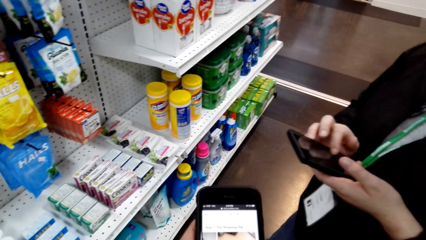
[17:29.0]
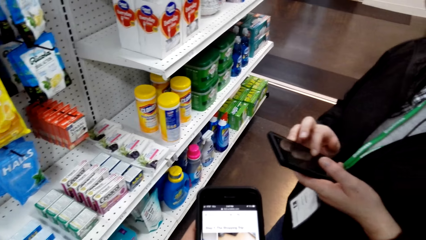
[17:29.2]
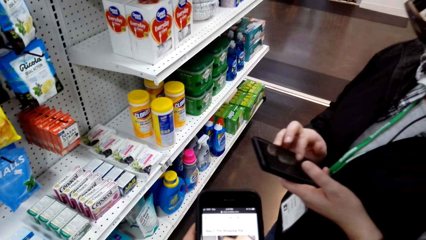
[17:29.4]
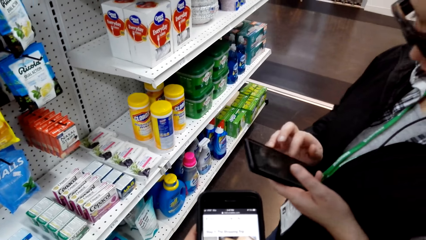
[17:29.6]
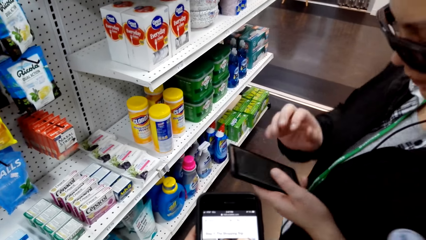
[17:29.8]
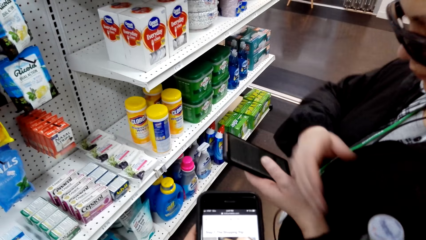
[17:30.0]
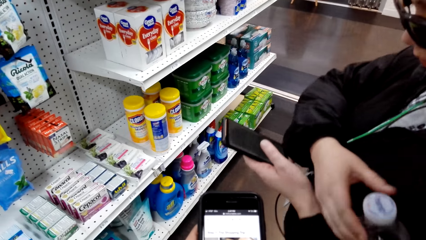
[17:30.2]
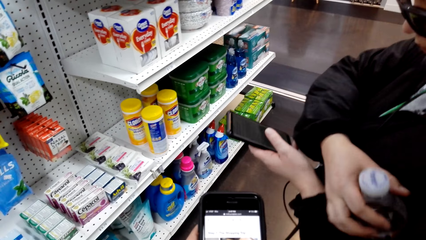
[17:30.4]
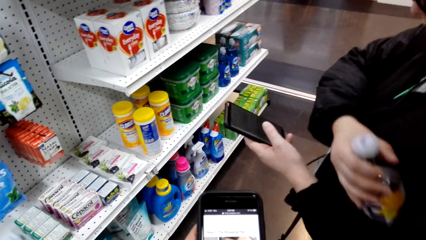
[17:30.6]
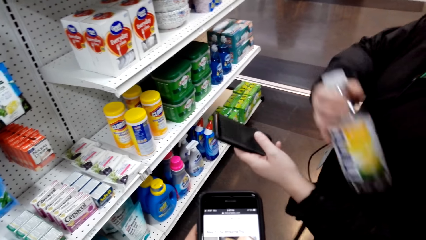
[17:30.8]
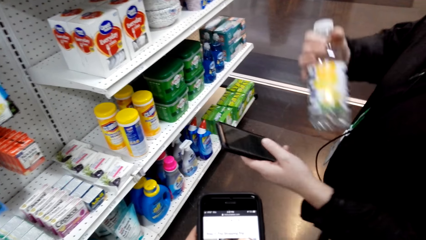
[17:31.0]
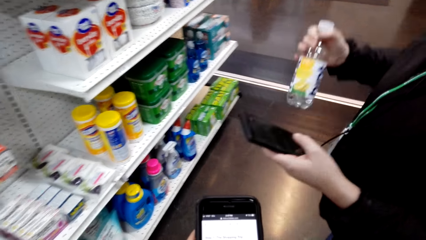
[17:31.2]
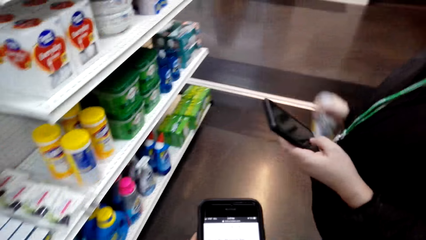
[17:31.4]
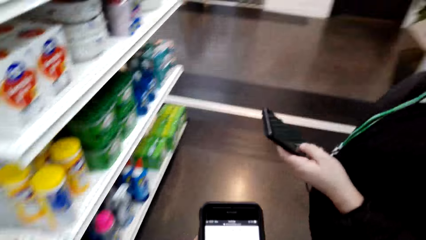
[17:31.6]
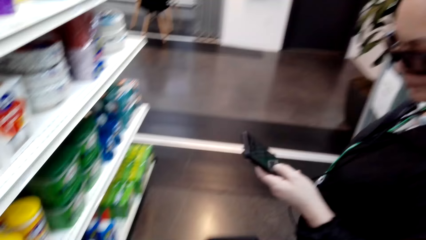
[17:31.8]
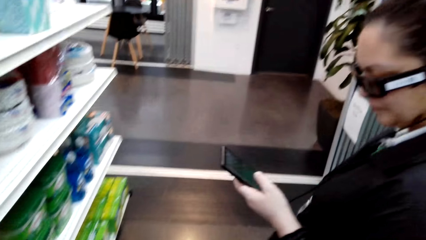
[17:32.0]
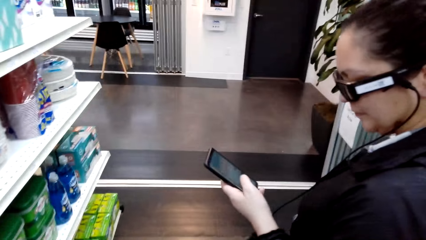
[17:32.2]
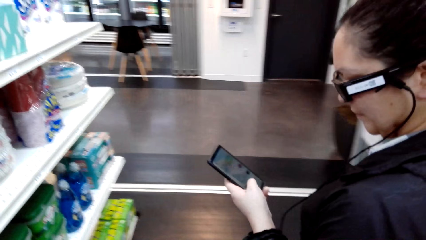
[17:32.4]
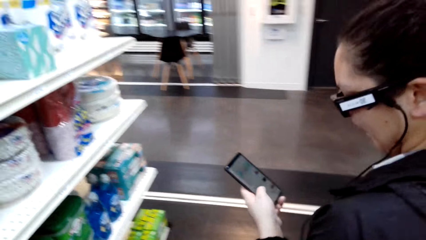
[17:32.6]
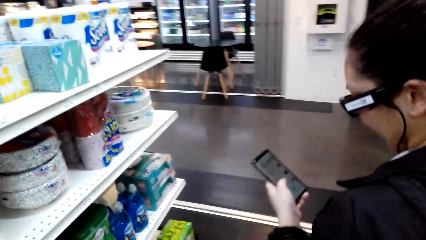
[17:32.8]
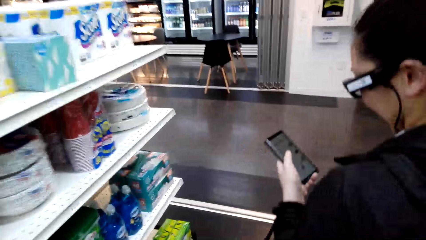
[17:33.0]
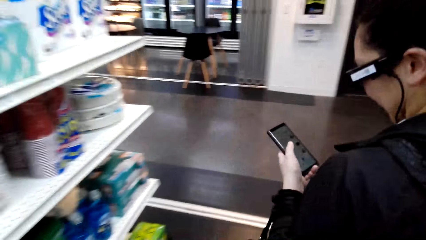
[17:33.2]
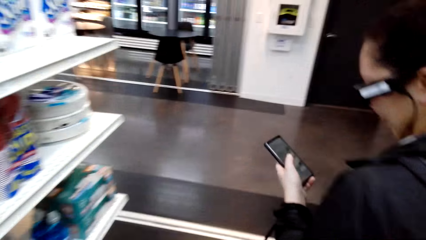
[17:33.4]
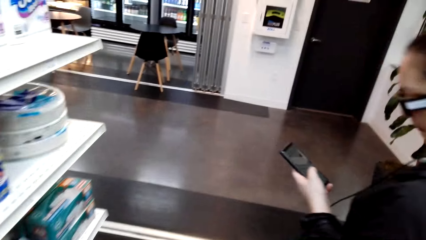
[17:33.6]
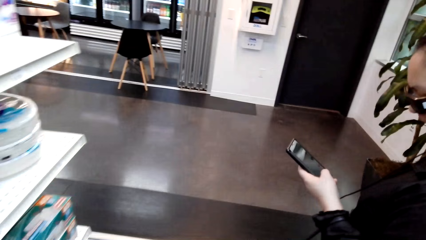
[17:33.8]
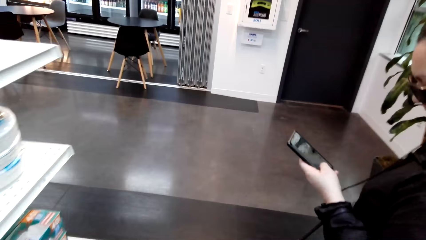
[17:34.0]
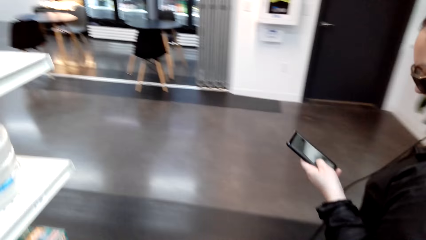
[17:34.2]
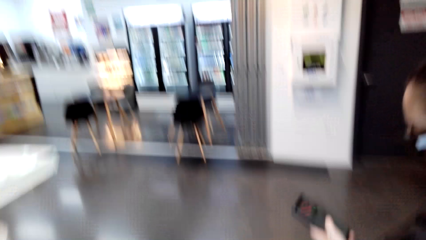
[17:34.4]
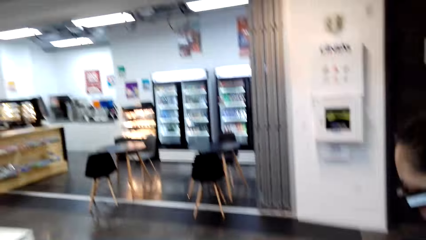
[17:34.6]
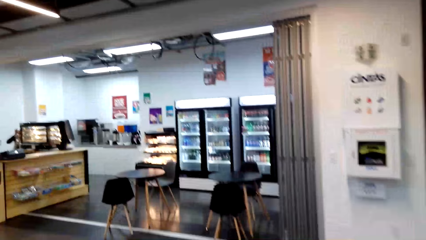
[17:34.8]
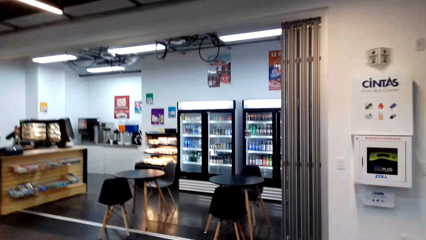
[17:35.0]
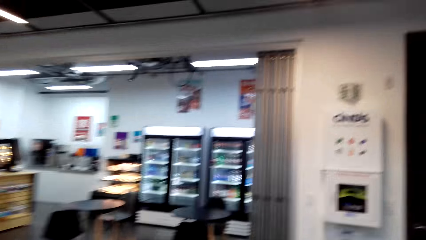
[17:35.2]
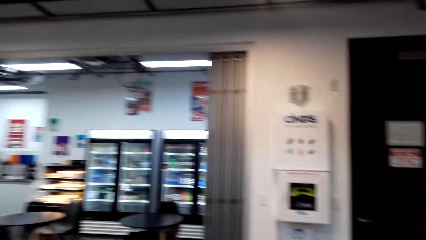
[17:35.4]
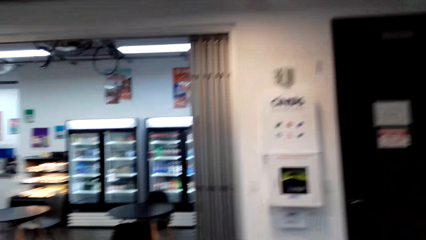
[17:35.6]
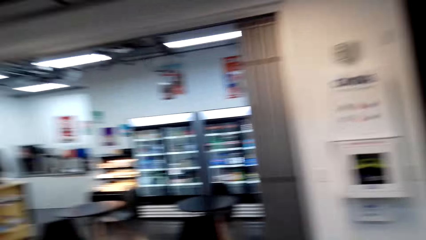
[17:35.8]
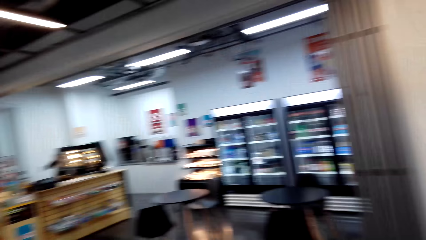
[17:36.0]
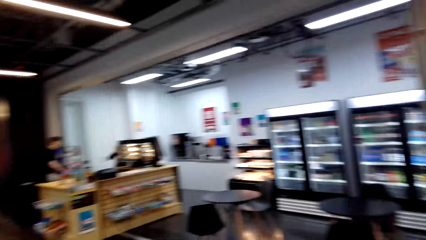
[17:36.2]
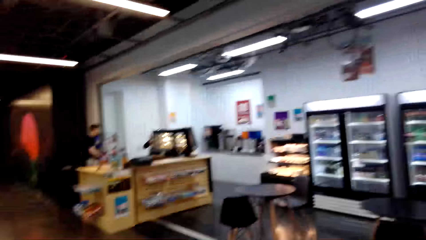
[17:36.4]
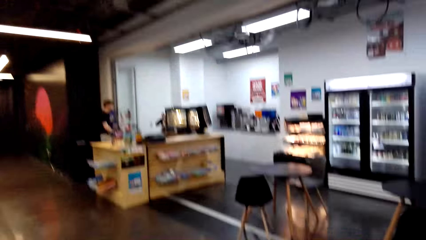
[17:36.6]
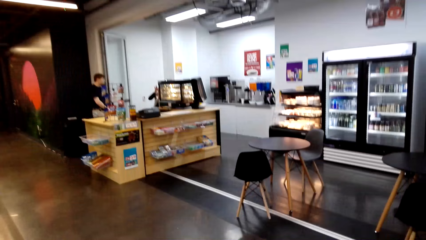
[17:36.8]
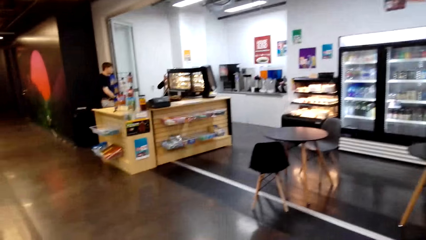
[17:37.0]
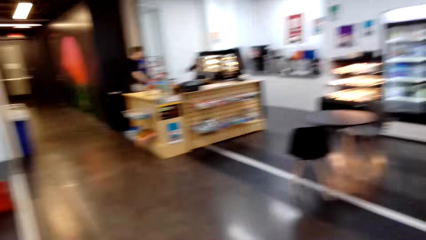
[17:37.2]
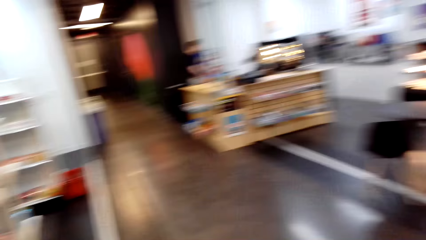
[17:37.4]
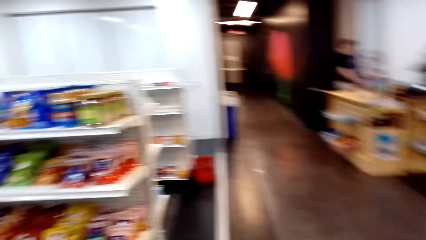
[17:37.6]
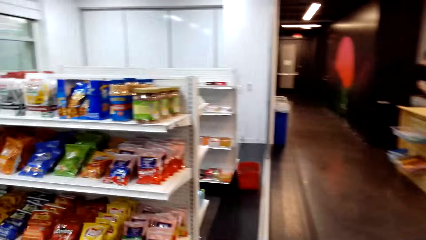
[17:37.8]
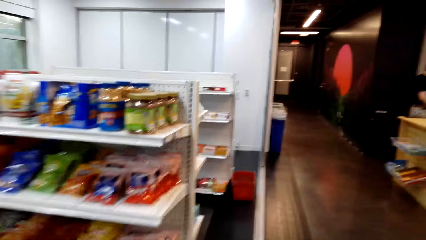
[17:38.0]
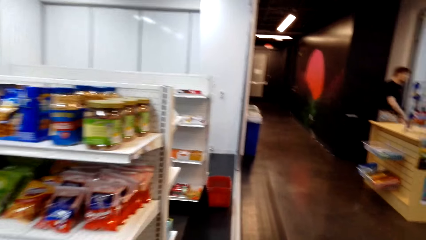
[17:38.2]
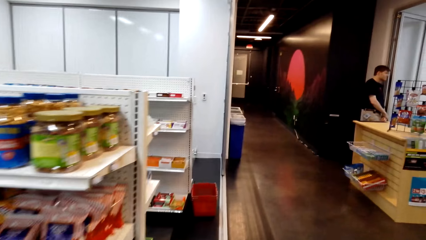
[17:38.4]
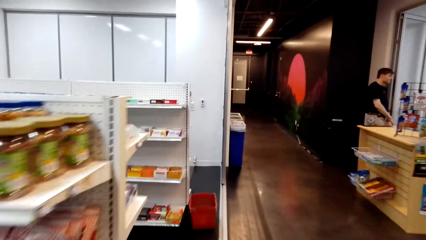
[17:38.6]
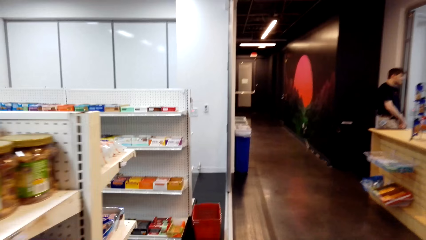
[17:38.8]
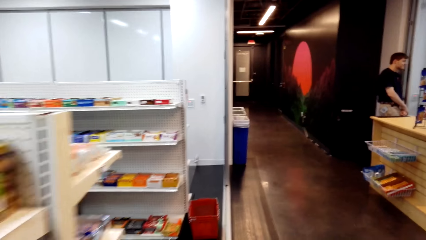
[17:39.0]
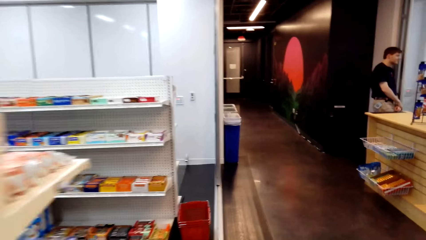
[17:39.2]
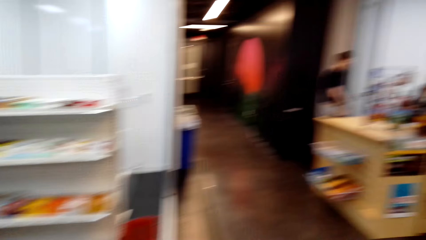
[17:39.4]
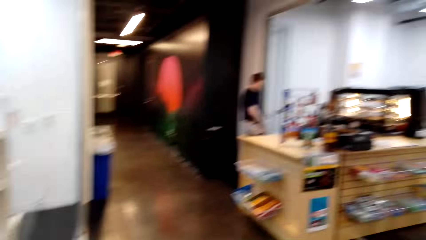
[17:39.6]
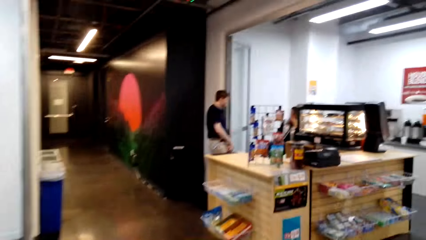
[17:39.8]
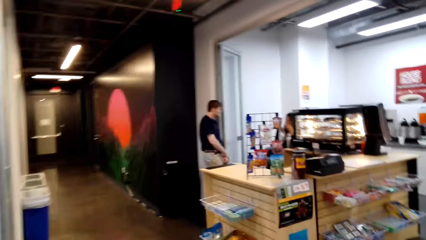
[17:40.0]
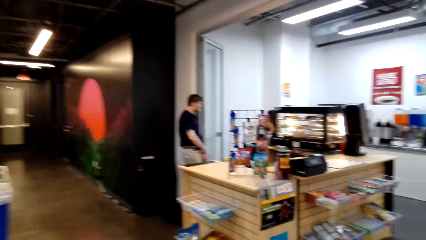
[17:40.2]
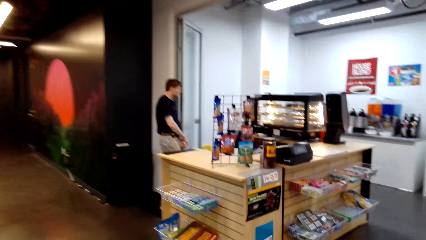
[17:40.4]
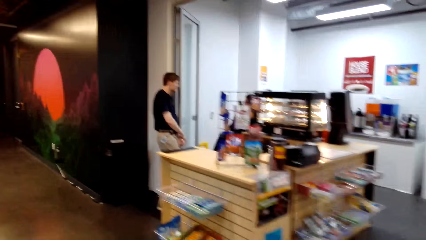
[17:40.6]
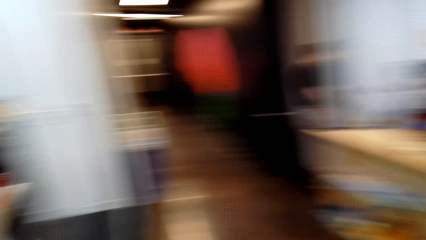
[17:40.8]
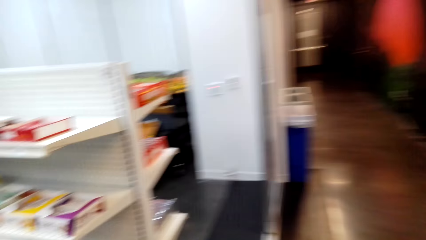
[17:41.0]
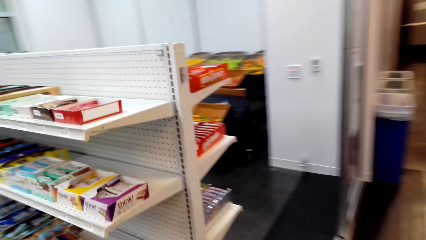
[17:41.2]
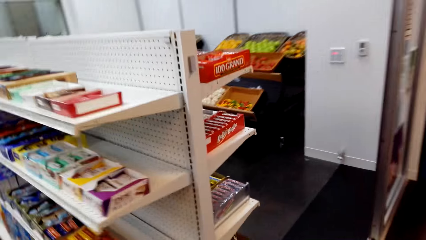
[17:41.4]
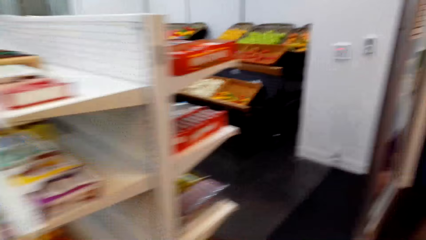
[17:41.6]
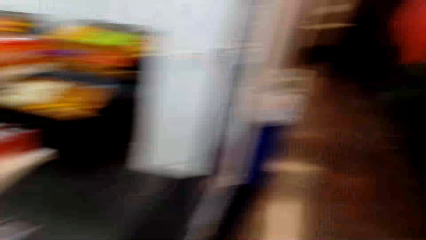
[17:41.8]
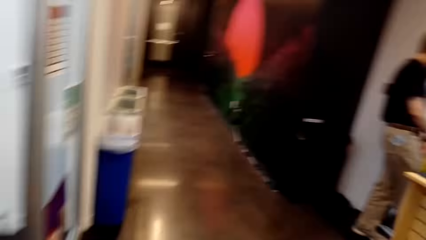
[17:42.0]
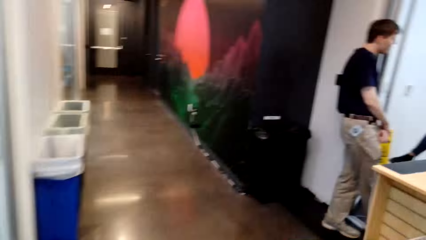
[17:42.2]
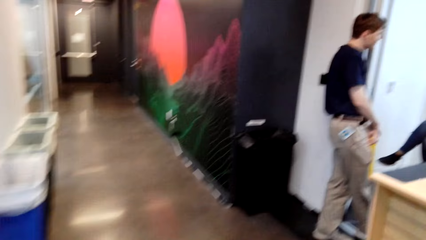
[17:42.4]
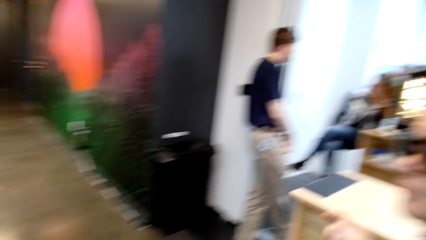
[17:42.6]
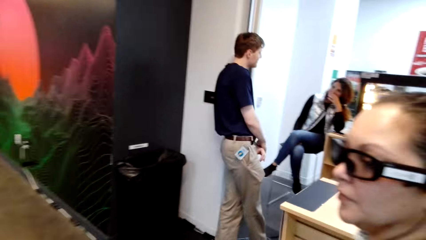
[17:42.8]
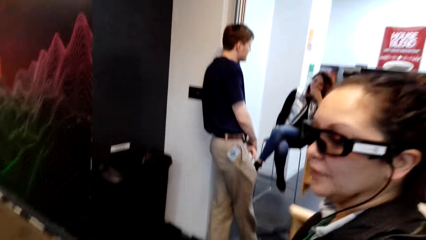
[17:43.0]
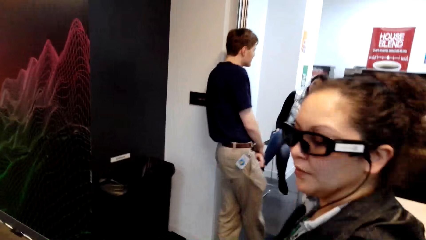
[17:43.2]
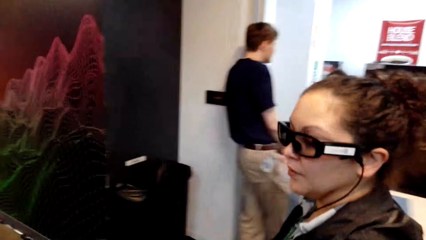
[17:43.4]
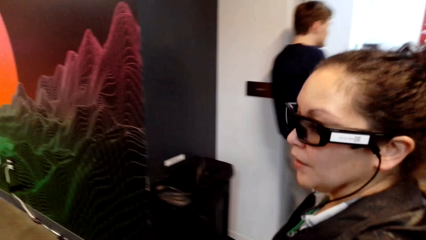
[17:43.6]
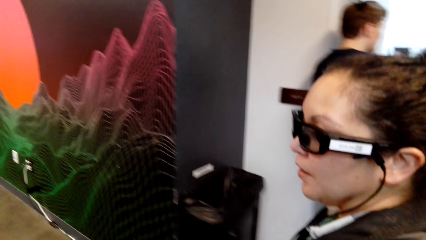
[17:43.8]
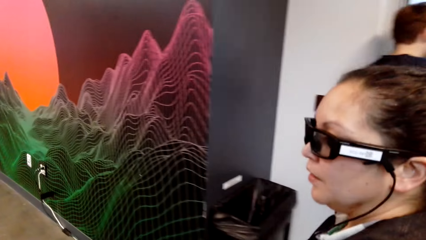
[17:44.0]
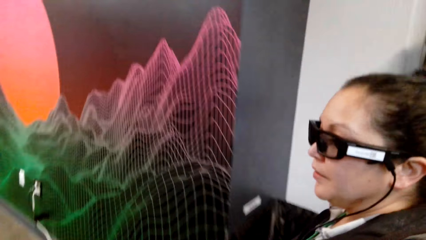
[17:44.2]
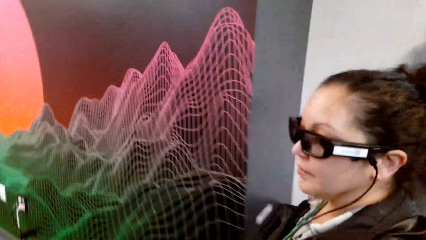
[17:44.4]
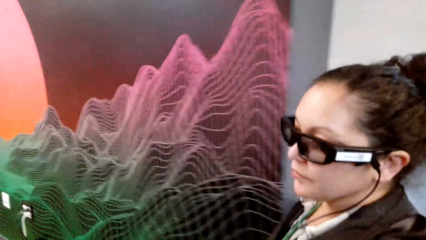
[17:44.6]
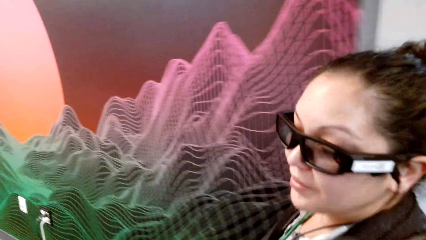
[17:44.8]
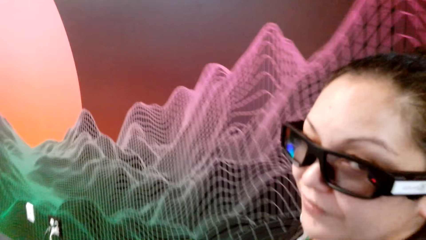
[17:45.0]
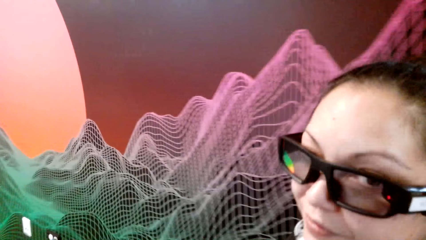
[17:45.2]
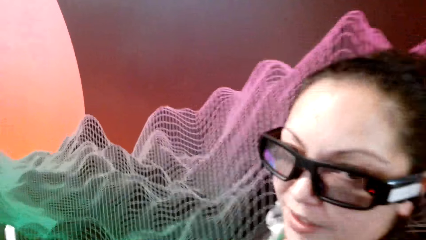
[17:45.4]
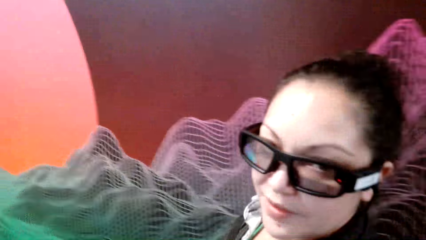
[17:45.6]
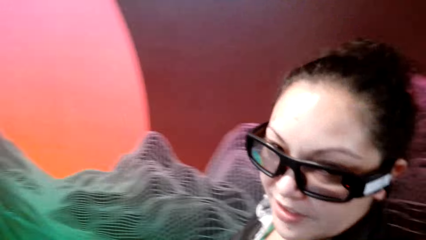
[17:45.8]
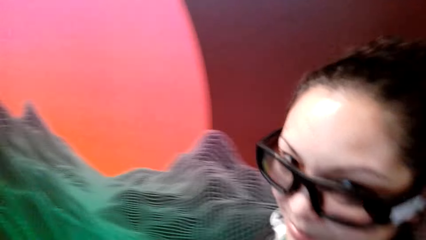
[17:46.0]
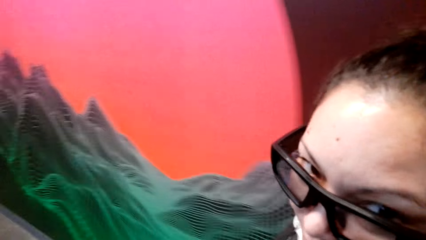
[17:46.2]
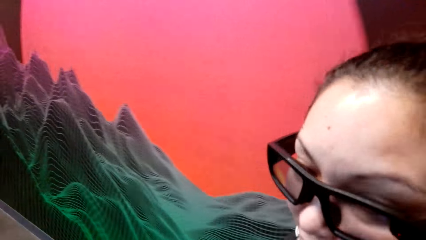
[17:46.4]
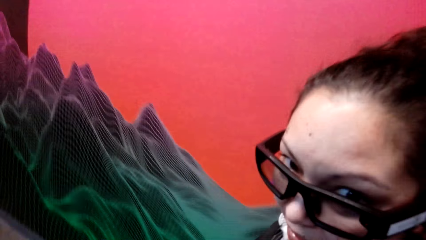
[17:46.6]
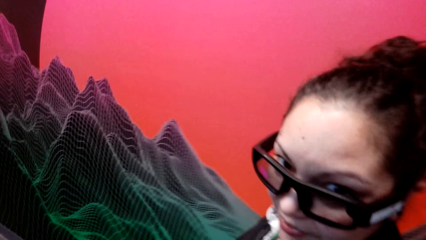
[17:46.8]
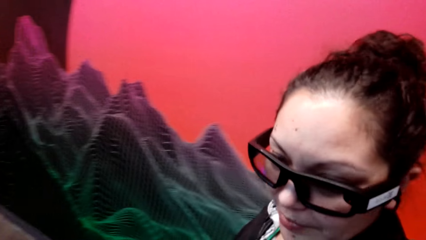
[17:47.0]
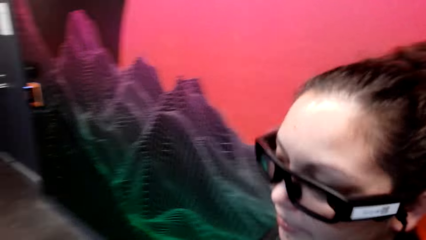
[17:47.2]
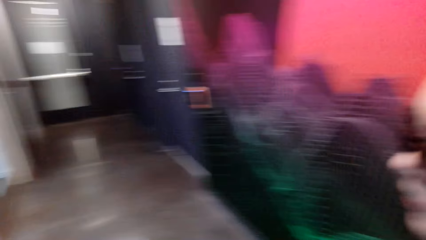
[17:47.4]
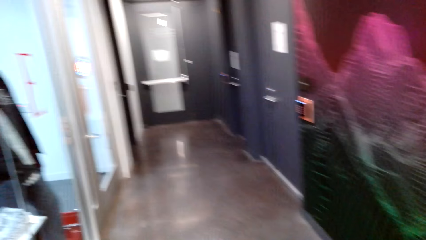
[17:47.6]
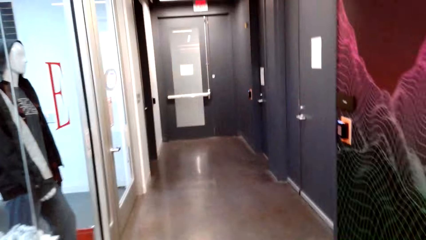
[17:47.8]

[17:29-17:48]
The camera wearer talks to a woman. The woman holds a bottle. The camera wearer stares at the woman. They move around the supermarket with the woman. They stare at the woman. The woman talks to the camera wearer.
